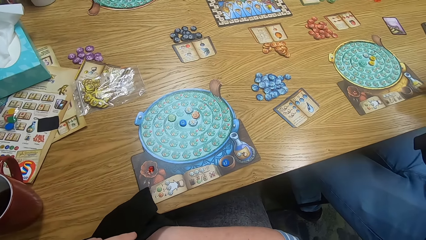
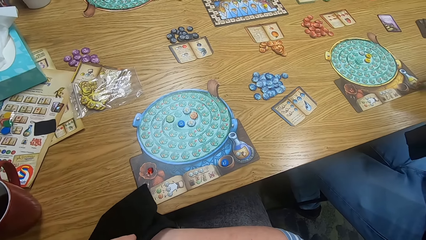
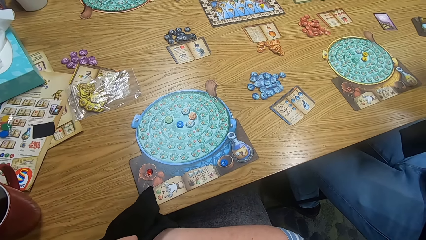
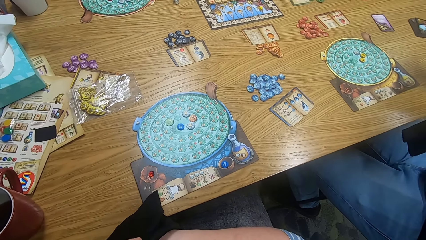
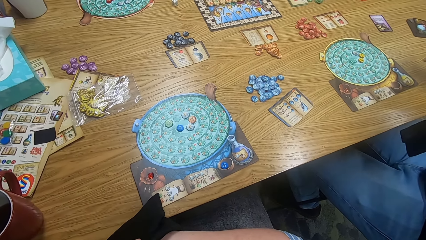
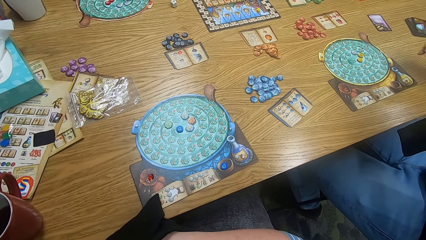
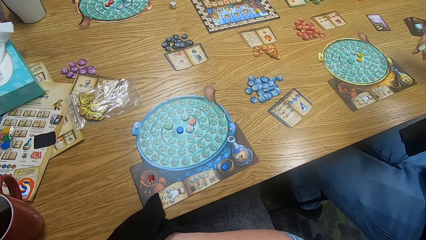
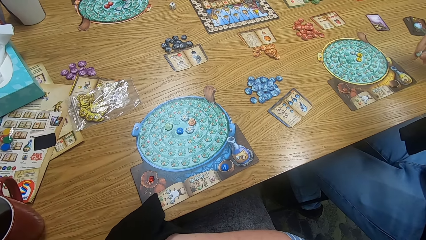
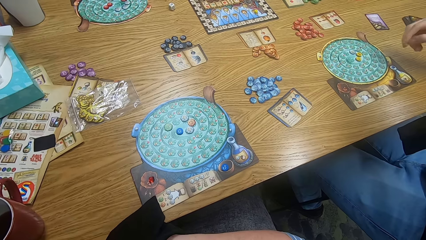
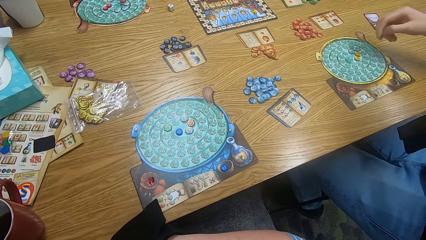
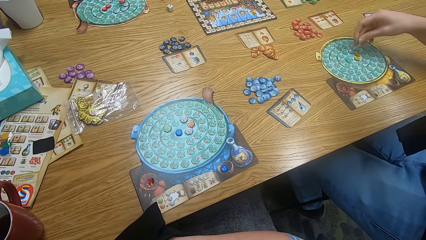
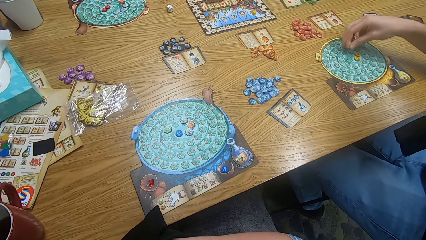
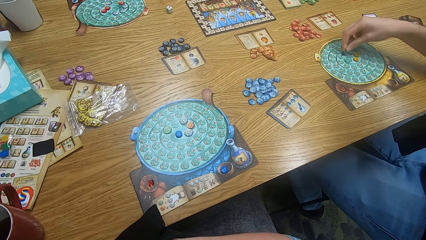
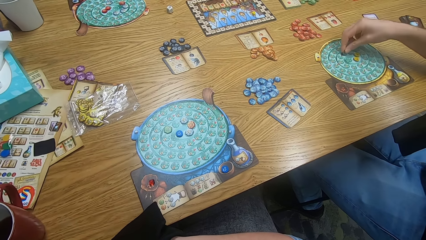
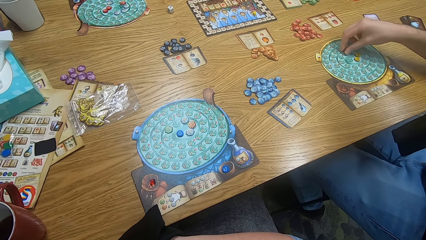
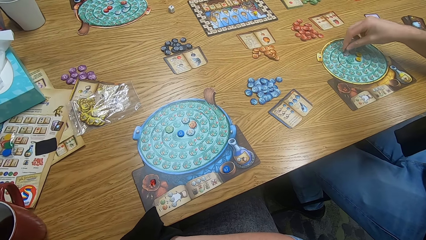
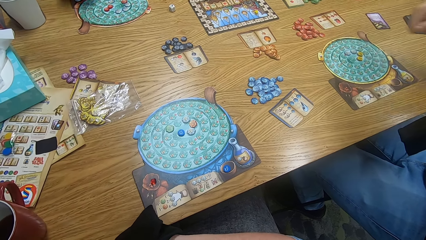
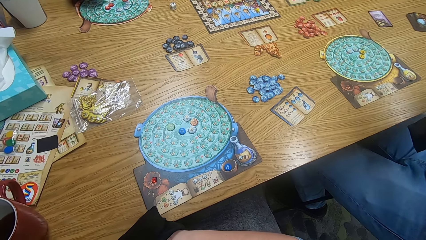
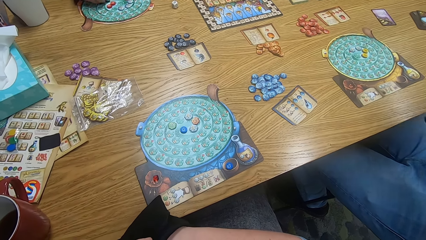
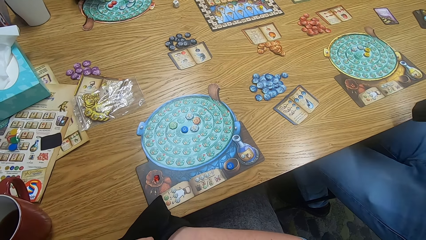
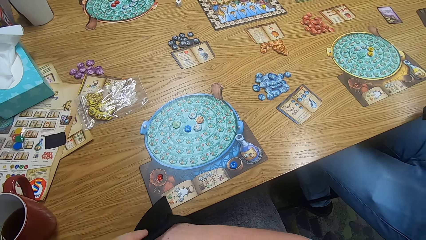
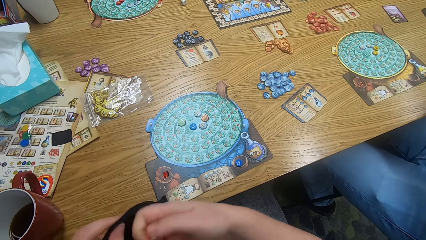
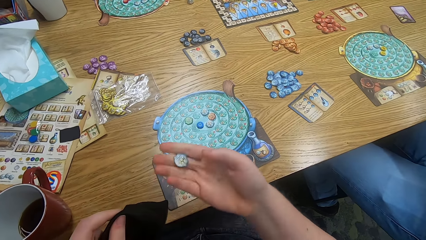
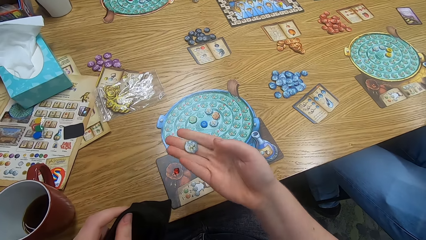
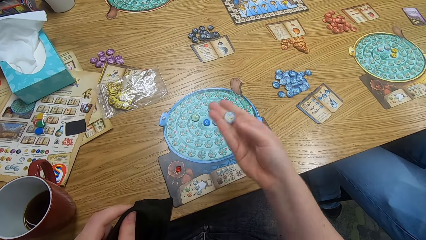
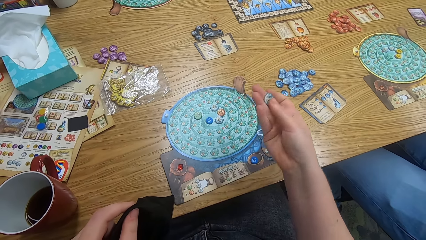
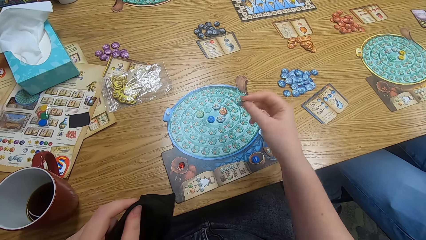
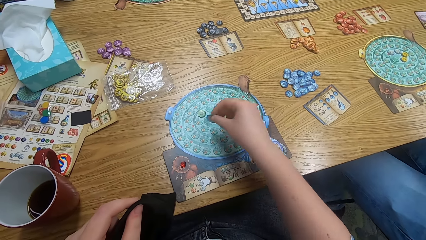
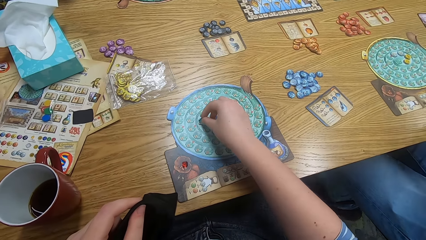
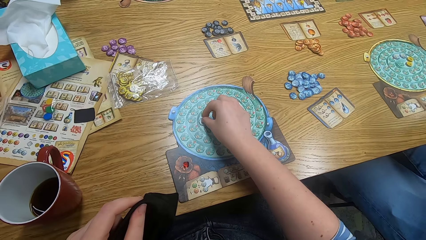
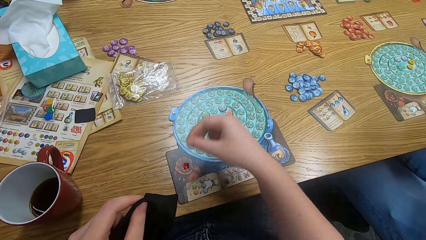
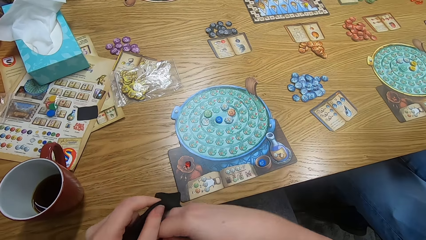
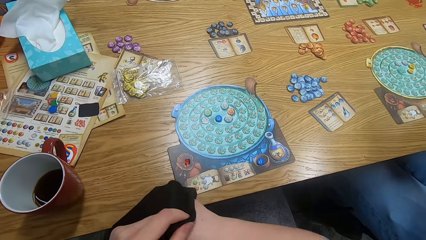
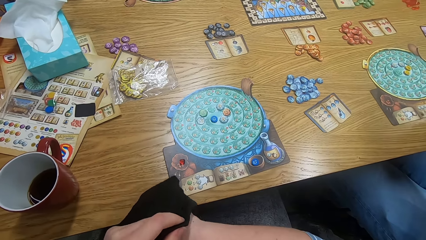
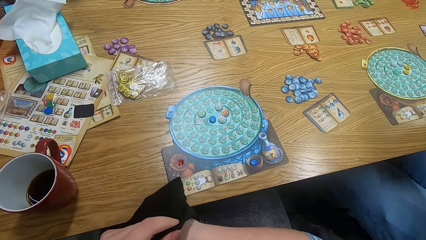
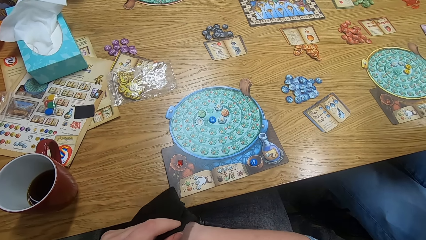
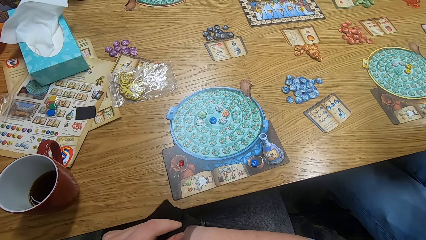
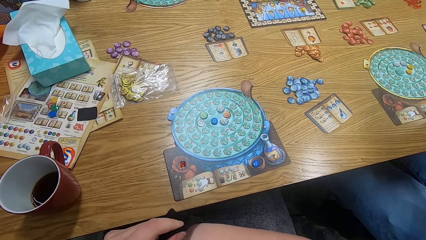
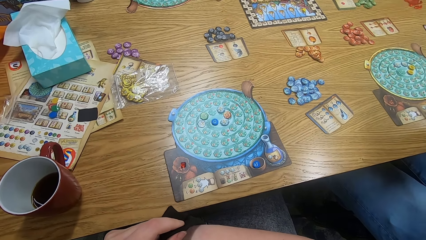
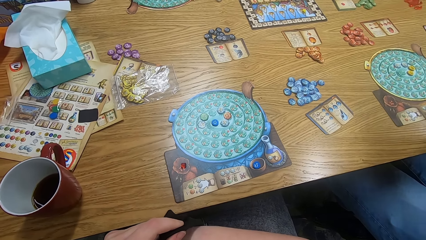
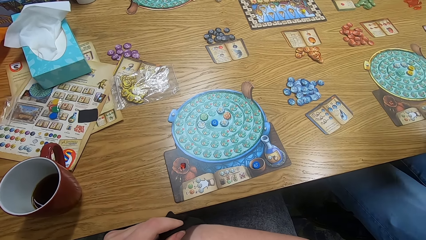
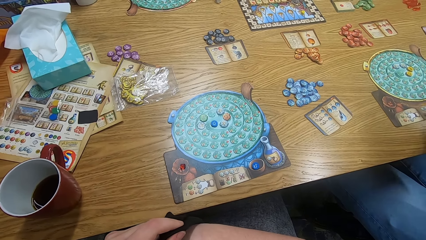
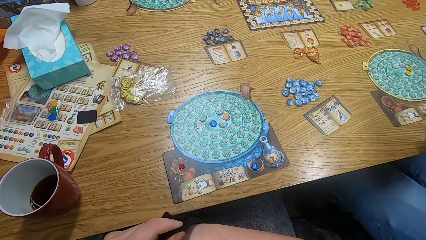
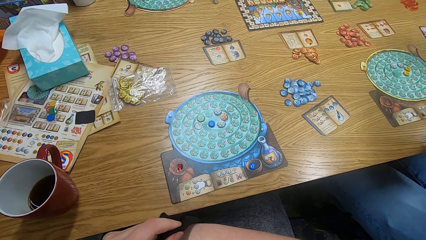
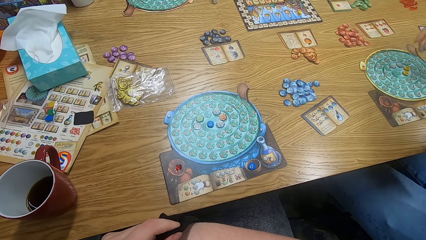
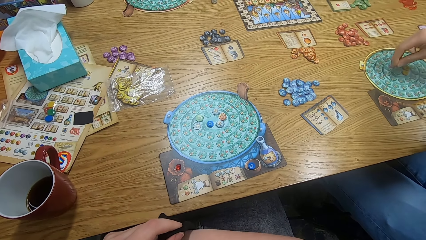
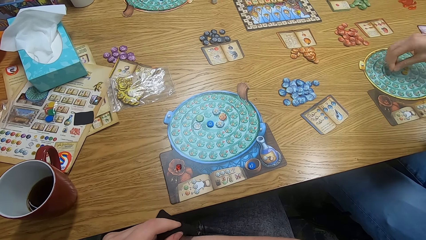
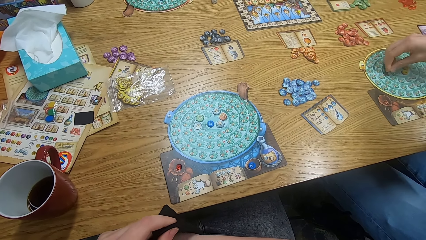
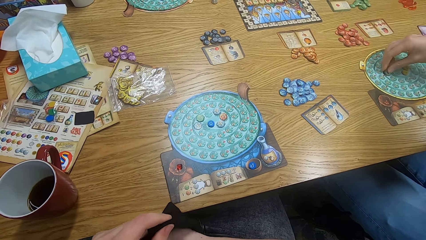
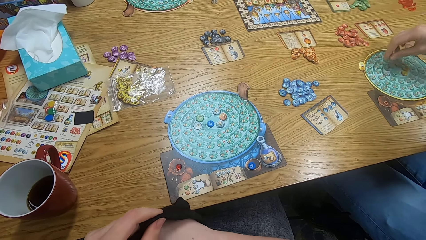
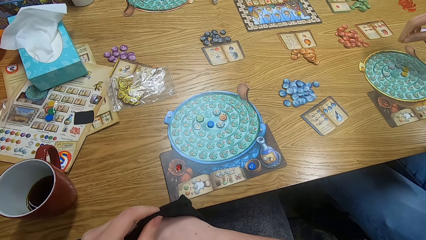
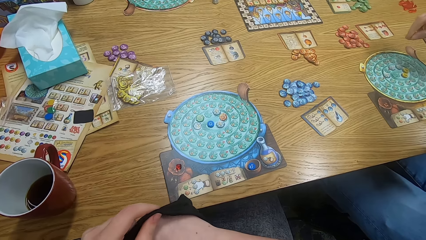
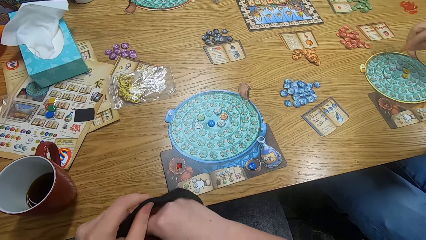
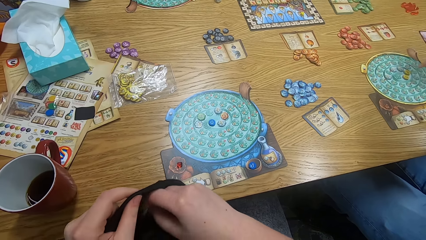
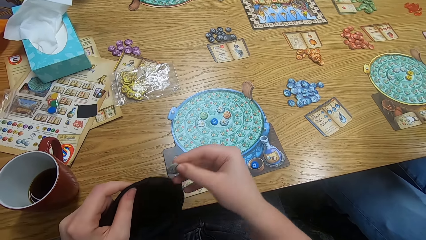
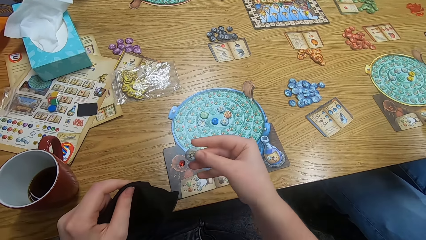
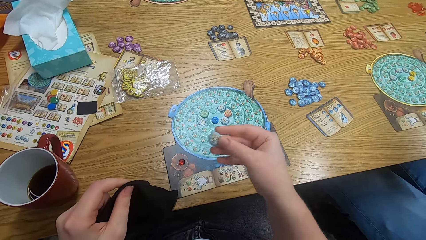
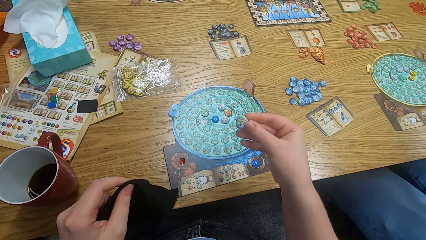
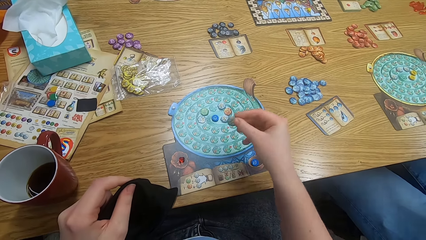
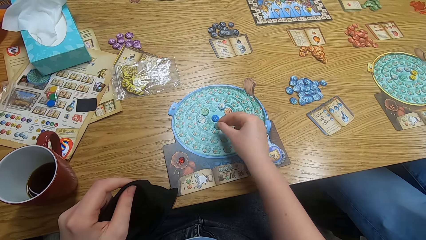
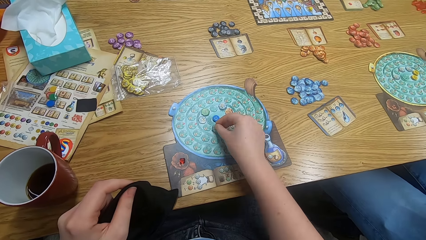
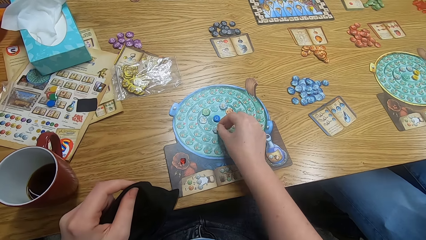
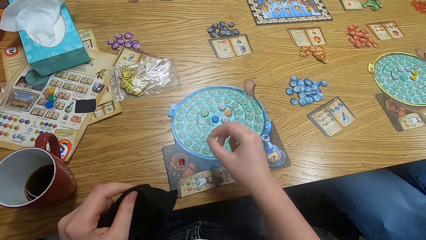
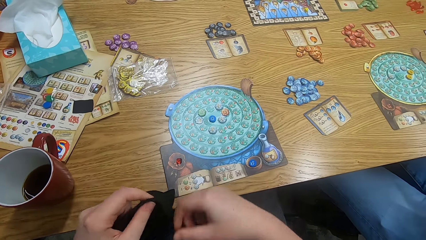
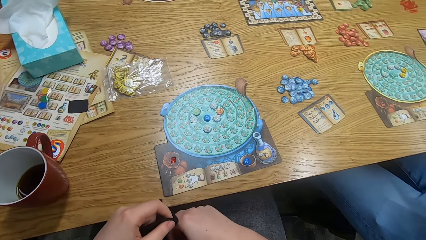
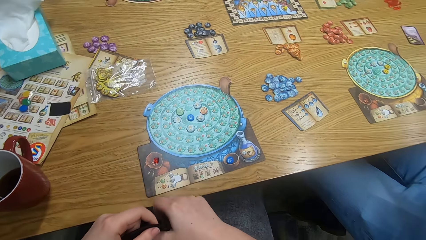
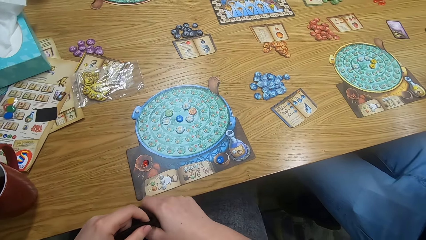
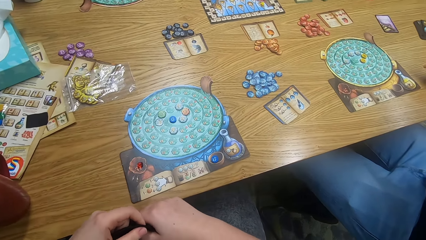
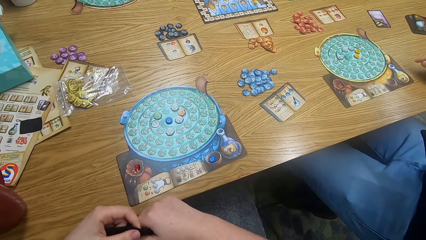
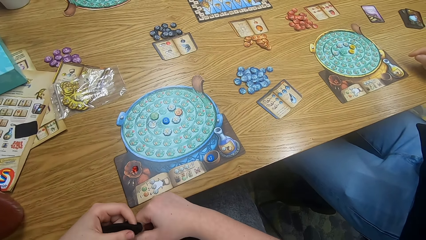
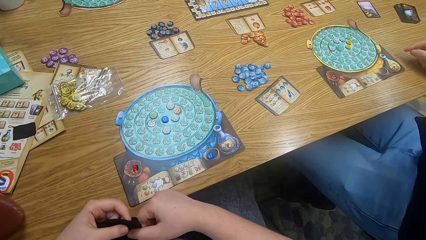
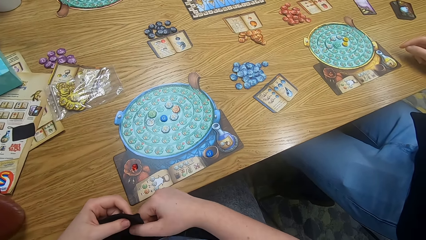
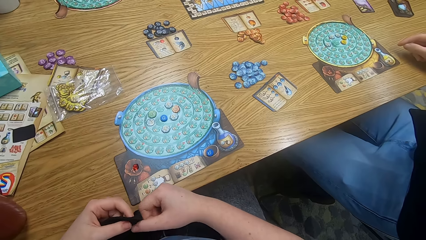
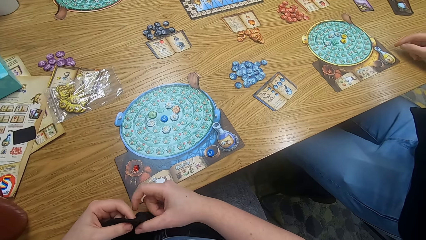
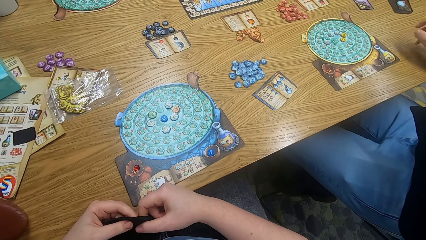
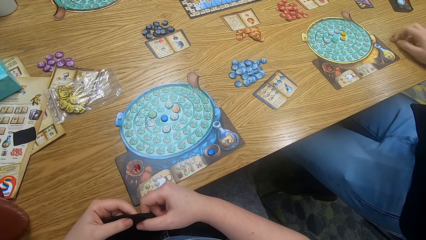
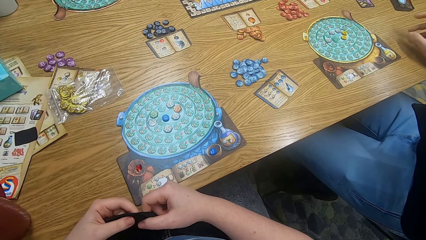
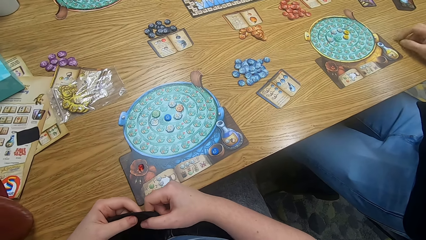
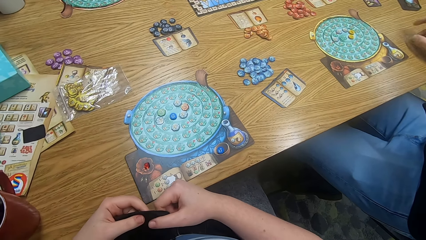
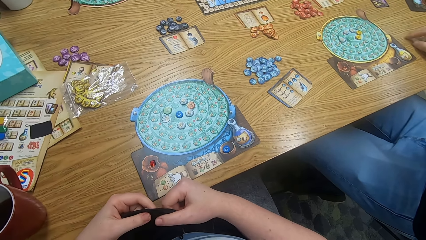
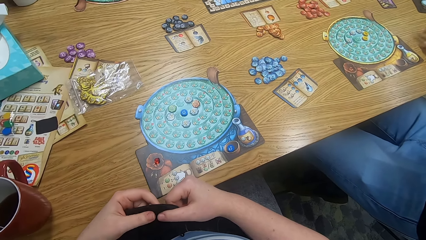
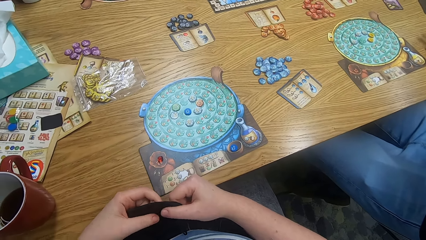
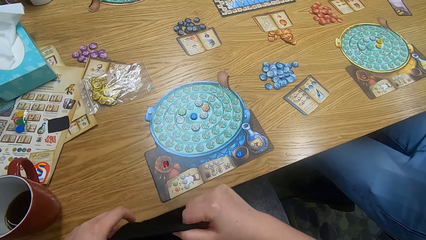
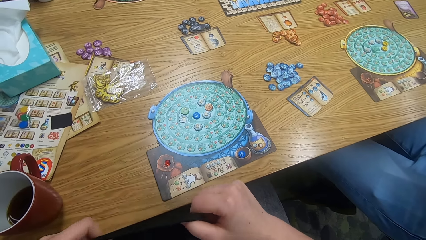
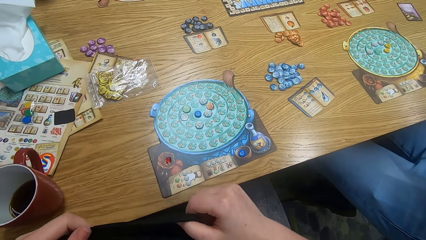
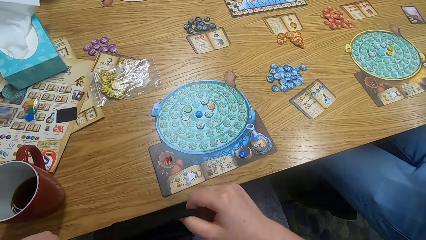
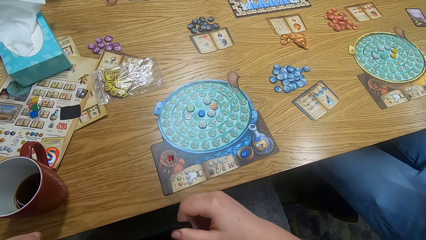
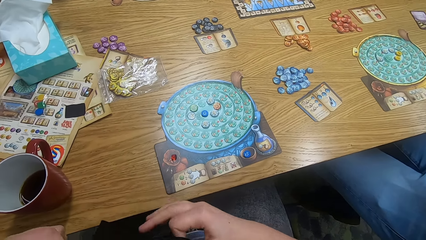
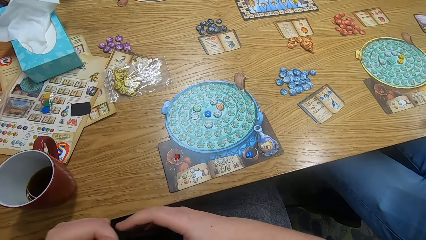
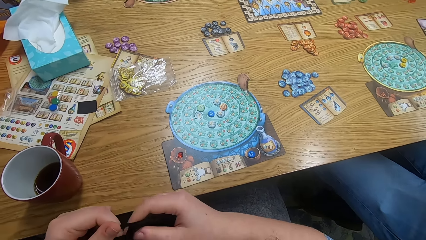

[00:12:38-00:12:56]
The camera wearer plays the something game. A man plays scrabble. The camera wearer plays scrabble. The man plays the something game. He plays it again. The camera wearer plays the something game. They play it again. They look around. They play the something game. Another man taps the table.
